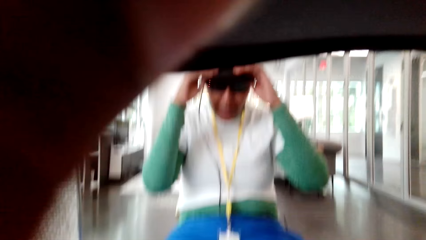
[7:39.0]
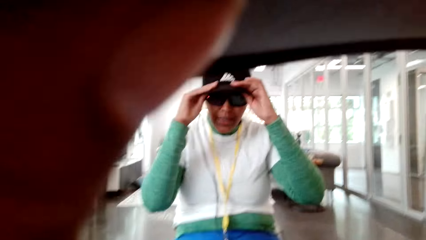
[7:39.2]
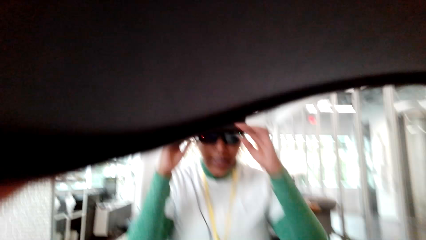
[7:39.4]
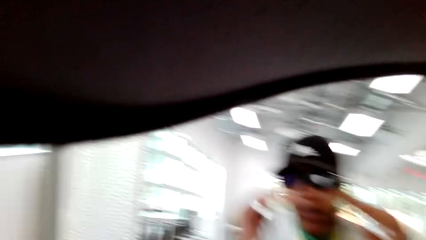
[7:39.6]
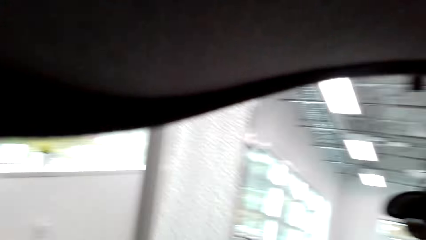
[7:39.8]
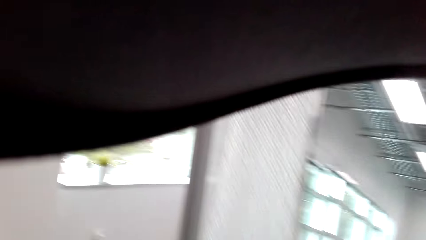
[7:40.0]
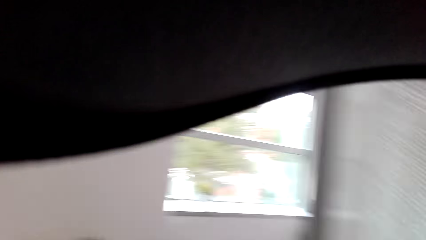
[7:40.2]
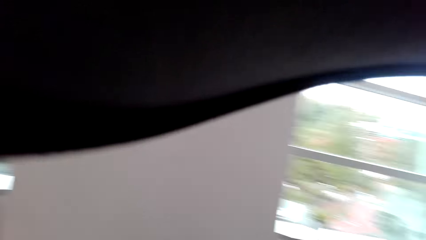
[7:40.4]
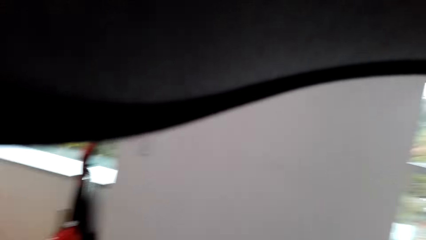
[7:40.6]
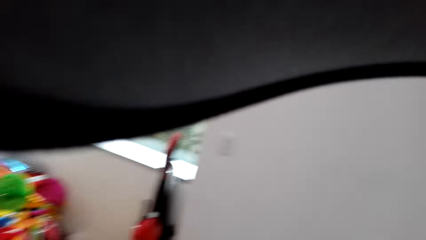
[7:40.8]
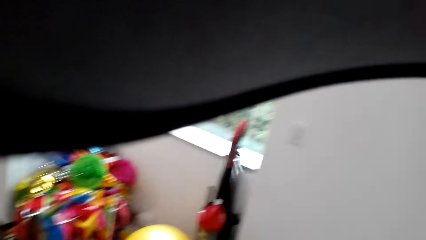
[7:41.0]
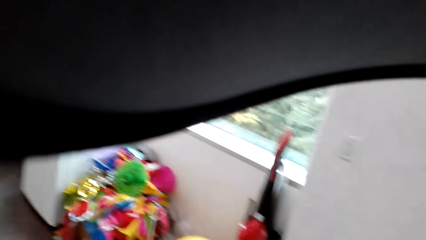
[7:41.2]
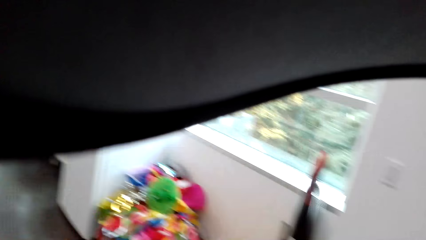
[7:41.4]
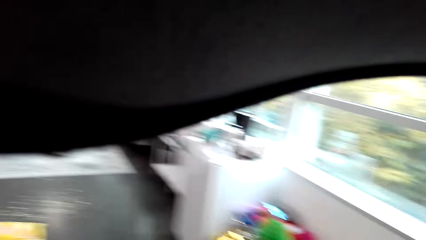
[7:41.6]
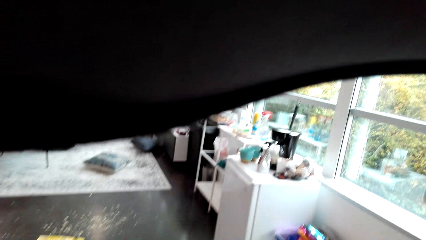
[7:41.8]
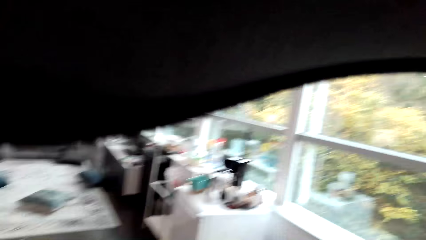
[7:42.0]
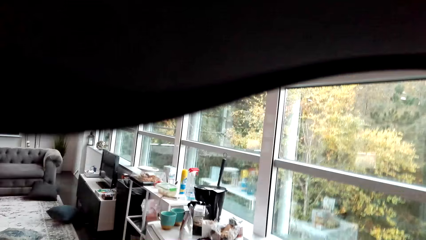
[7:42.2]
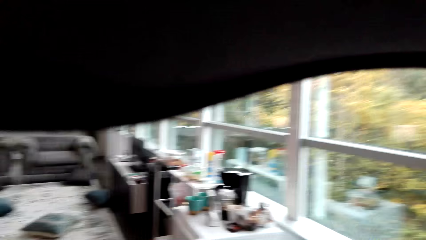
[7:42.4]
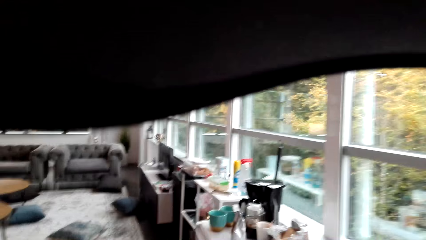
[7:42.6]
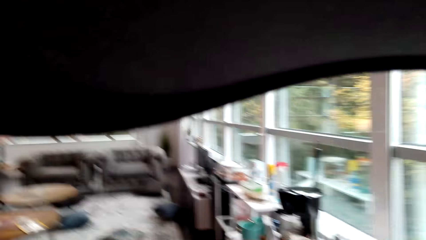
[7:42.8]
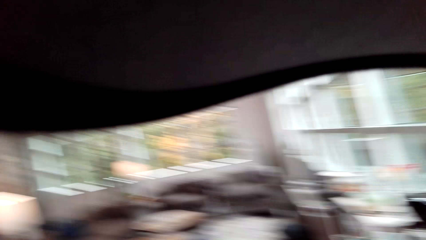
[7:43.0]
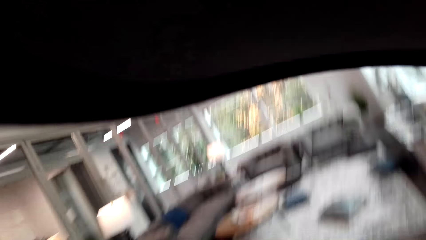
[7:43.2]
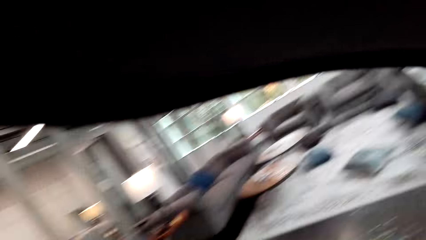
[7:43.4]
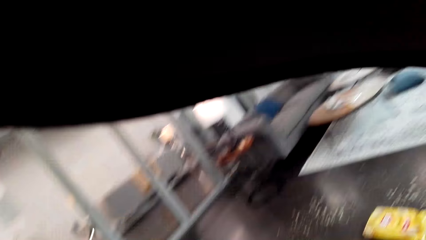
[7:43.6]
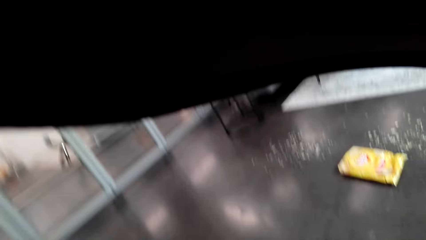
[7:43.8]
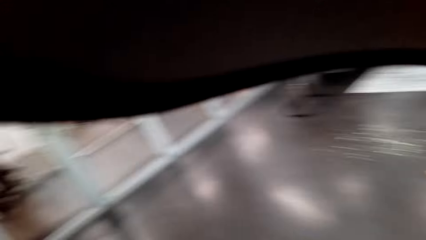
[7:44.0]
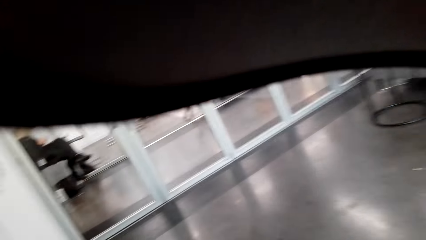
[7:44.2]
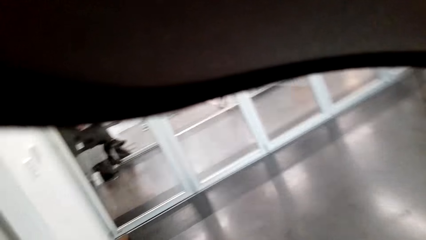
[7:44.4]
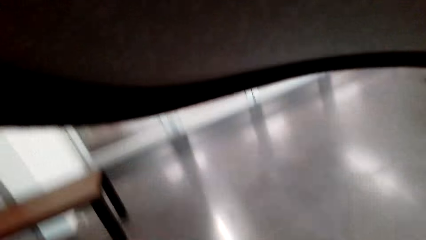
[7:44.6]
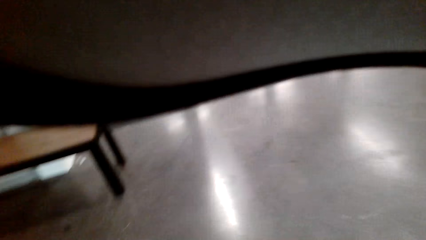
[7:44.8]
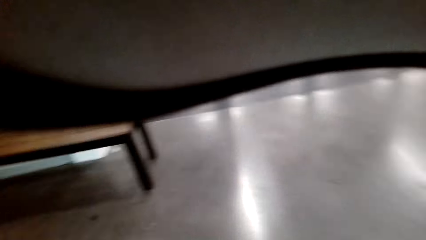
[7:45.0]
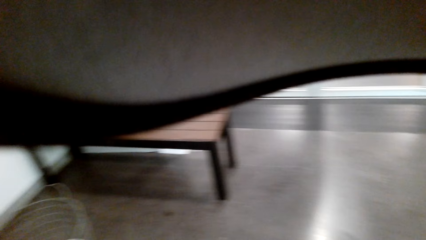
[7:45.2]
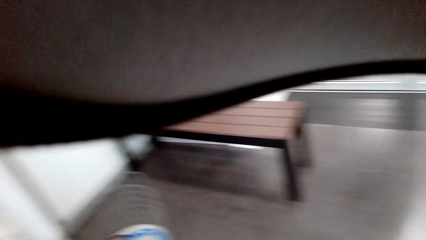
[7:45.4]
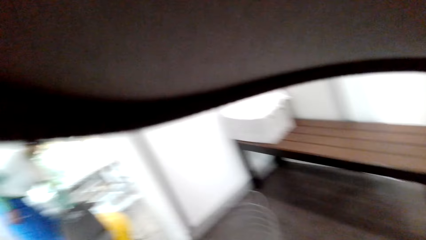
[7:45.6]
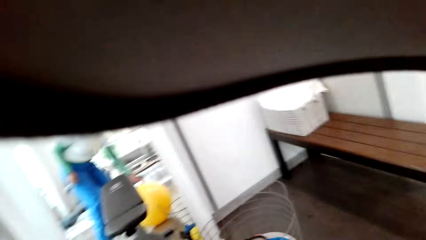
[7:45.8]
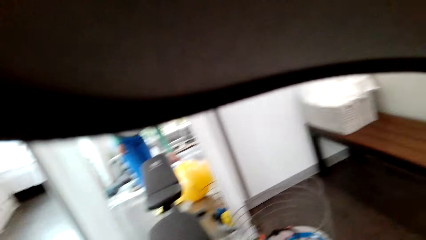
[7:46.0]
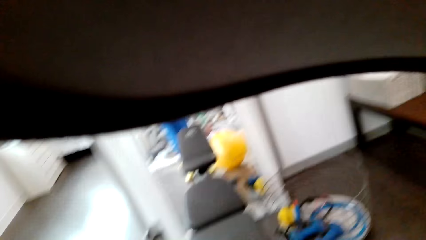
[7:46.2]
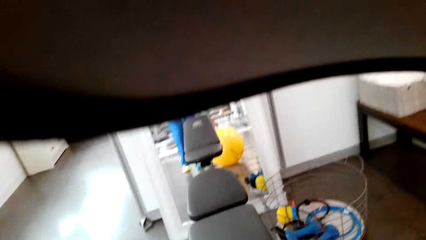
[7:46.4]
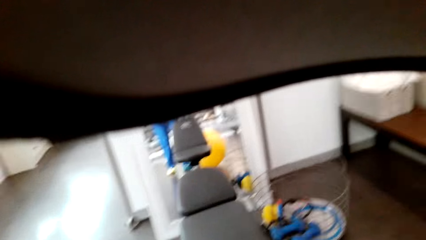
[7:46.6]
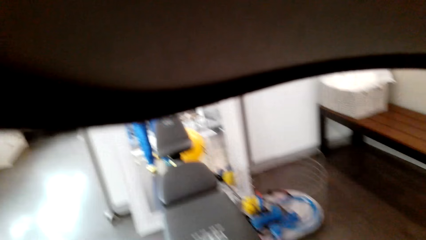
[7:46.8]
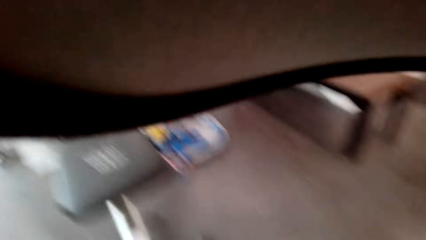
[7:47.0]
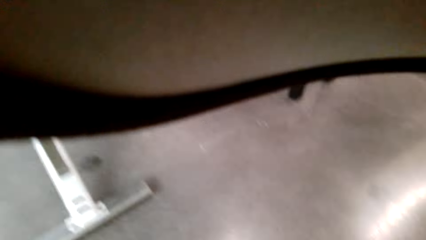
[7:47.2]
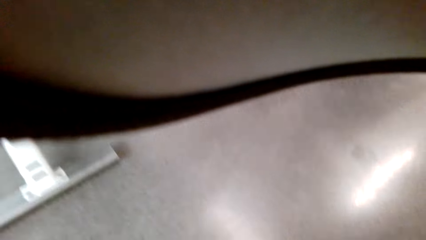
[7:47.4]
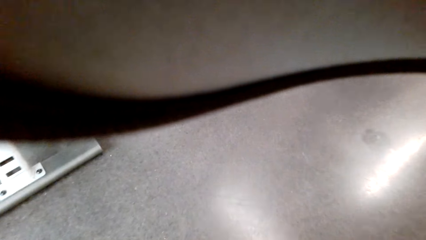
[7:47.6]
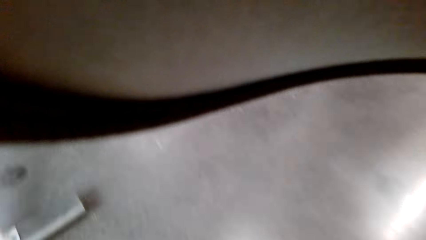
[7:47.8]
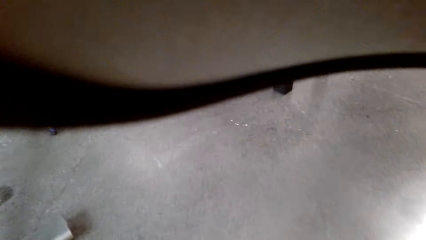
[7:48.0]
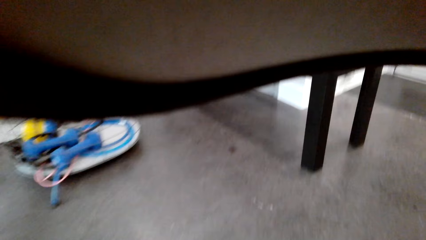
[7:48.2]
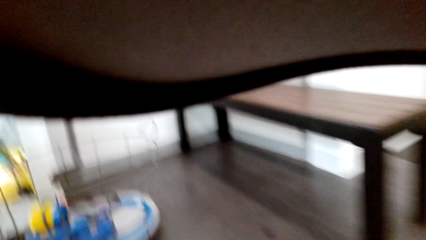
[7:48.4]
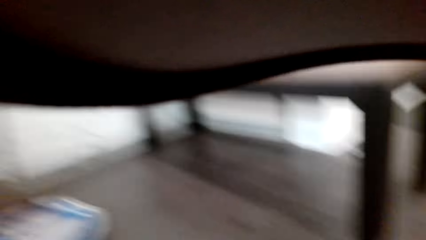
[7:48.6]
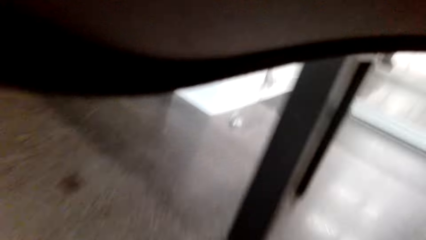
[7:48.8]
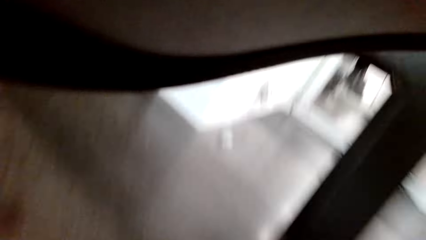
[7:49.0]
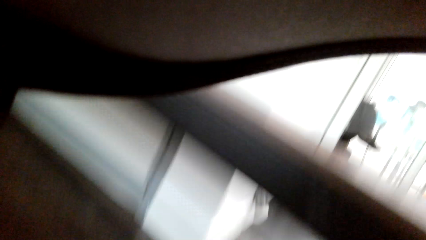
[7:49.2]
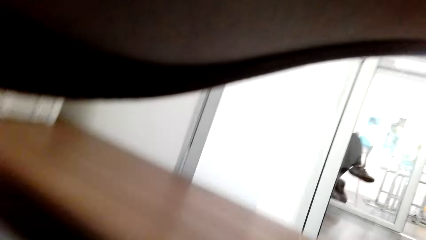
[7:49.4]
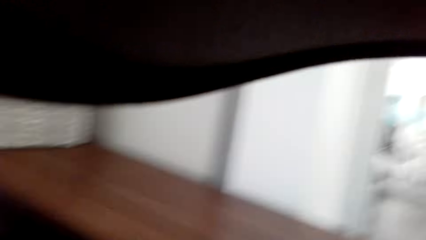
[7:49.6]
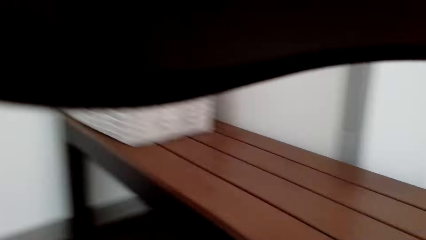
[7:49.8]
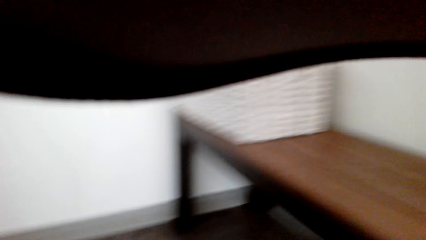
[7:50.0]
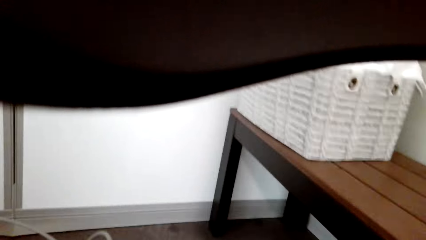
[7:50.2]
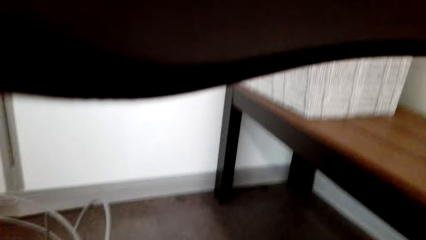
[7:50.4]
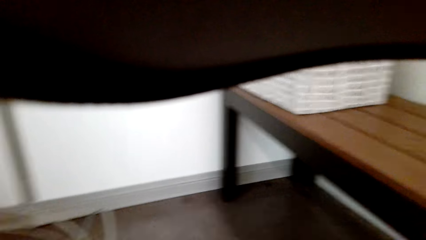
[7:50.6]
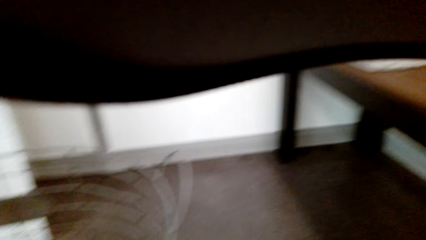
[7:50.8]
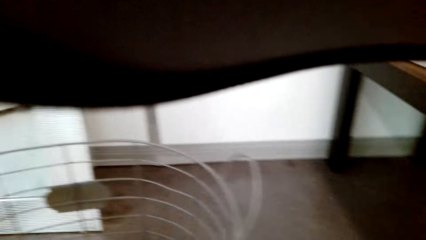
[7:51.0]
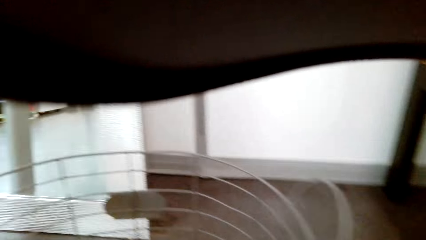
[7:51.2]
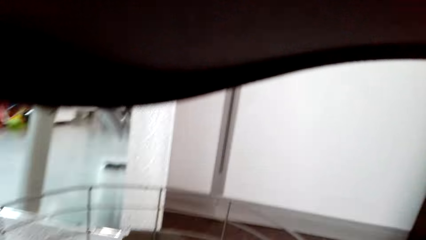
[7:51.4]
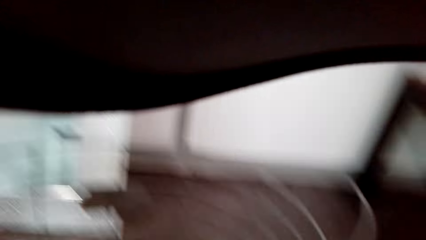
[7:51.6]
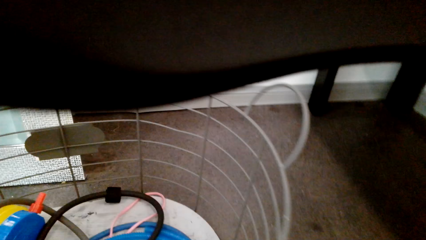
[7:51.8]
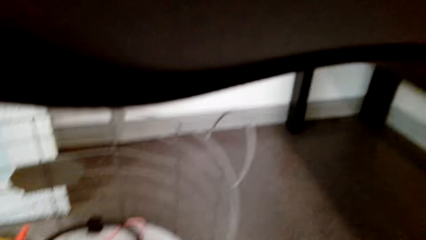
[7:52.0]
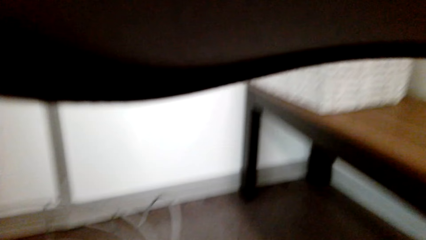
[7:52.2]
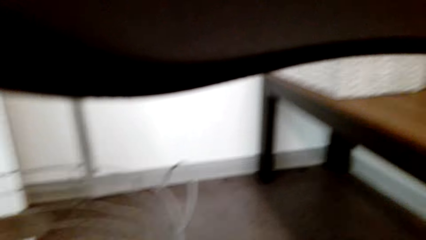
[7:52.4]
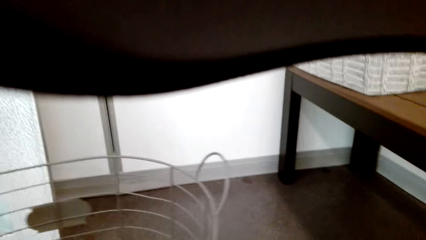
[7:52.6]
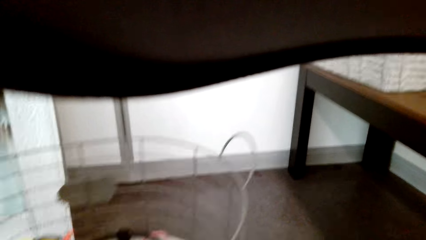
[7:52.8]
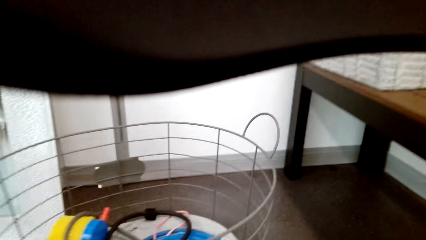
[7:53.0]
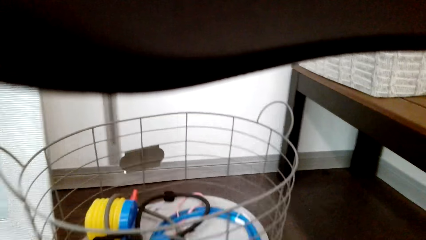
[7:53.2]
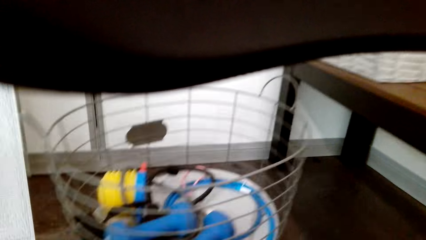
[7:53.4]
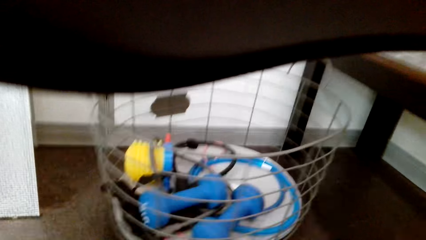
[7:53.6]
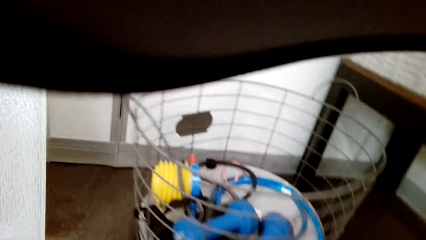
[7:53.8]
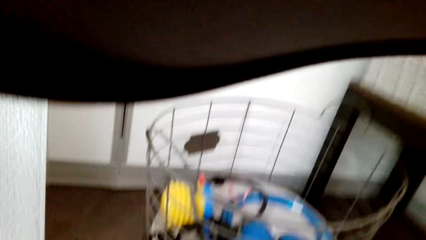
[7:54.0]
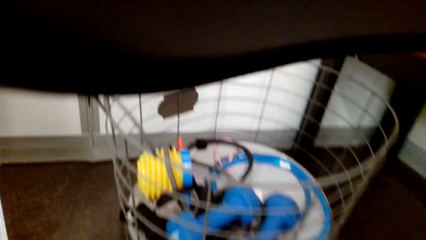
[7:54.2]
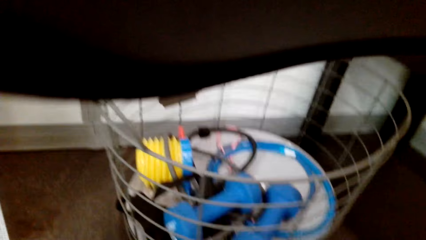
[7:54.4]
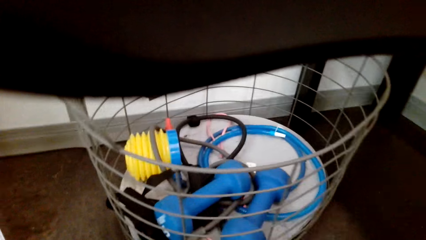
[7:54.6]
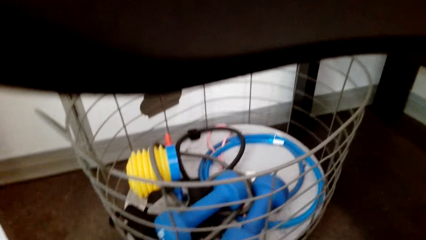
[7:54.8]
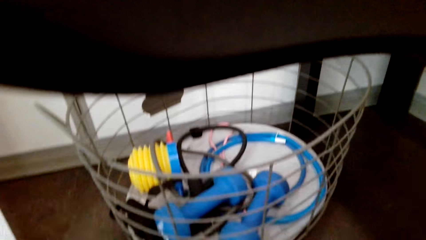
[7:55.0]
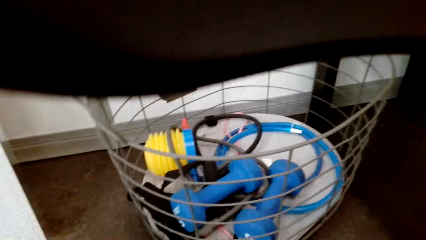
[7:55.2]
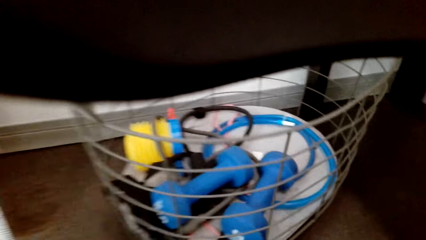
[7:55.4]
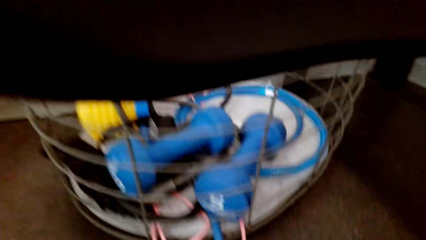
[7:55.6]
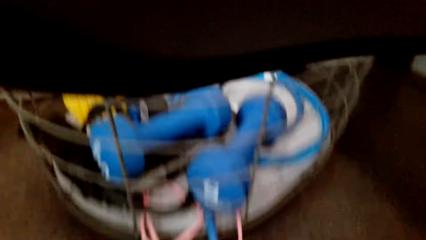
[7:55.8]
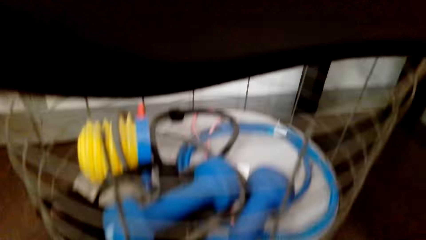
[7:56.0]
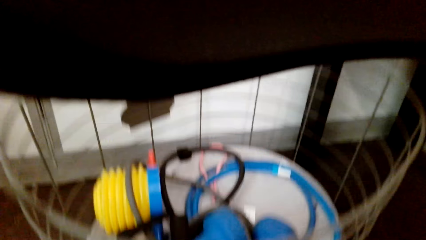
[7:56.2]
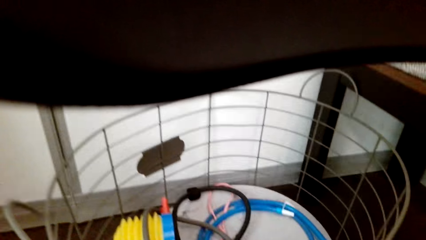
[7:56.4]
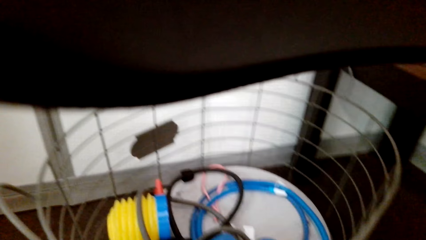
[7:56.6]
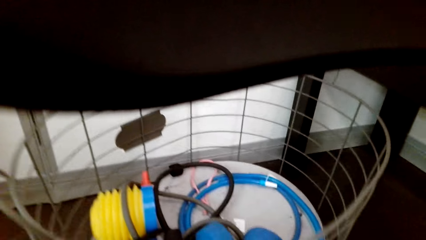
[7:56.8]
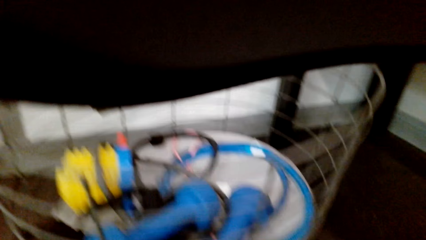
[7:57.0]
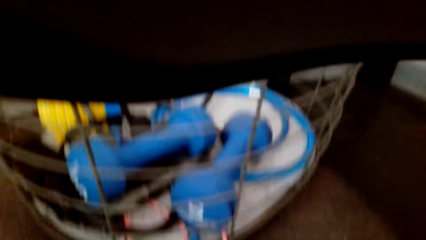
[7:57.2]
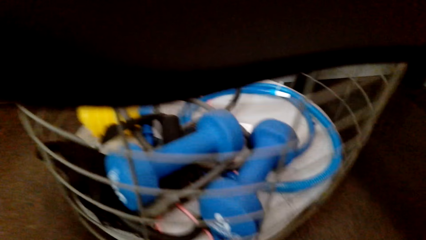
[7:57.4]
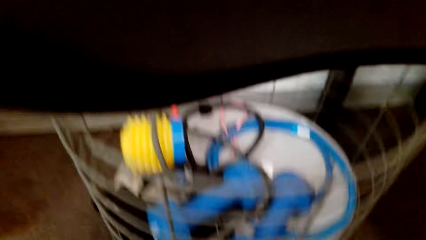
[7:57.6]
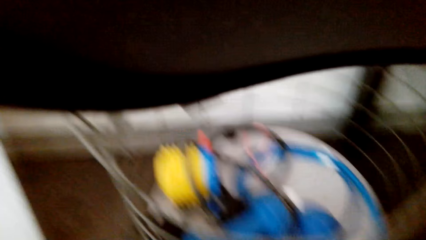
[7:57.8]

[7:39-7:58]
The camera wearer walks. They push a basket.
